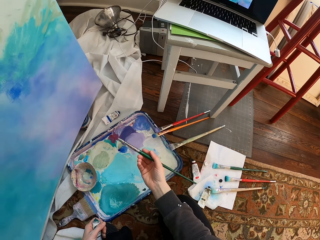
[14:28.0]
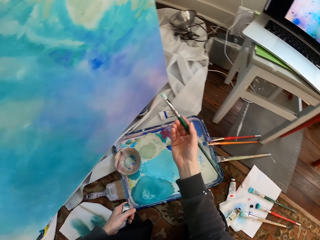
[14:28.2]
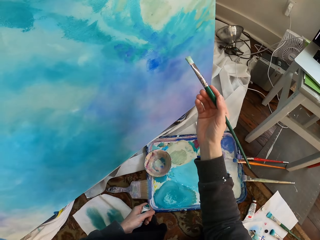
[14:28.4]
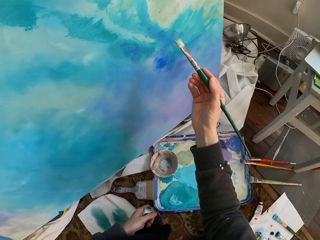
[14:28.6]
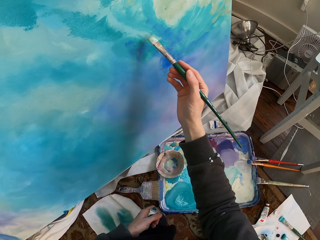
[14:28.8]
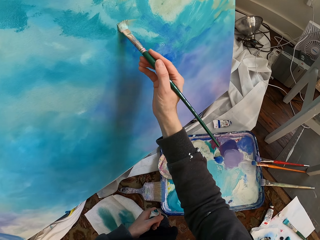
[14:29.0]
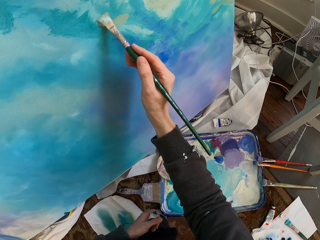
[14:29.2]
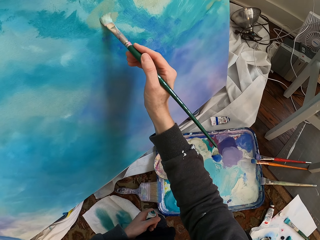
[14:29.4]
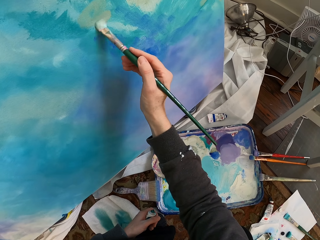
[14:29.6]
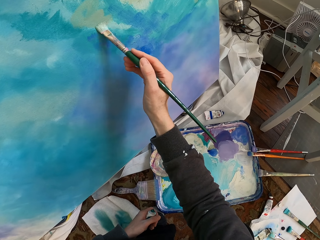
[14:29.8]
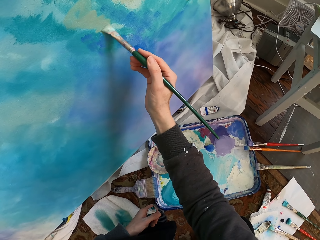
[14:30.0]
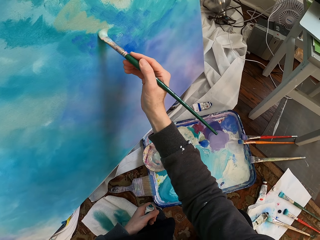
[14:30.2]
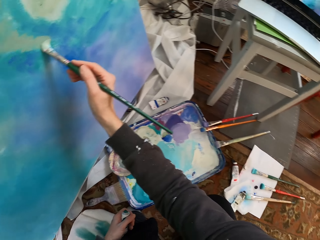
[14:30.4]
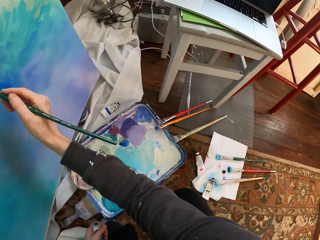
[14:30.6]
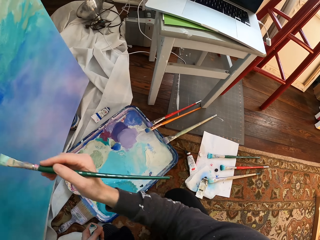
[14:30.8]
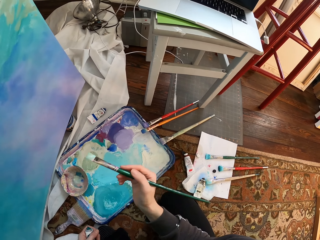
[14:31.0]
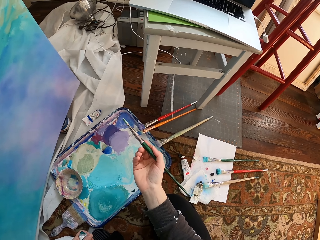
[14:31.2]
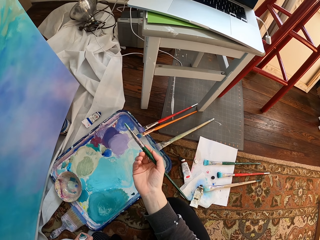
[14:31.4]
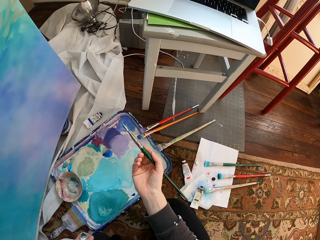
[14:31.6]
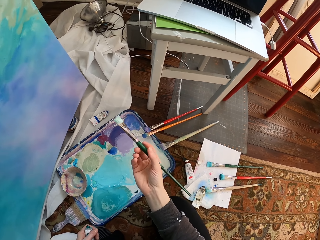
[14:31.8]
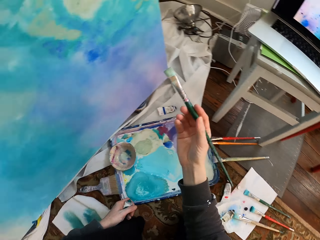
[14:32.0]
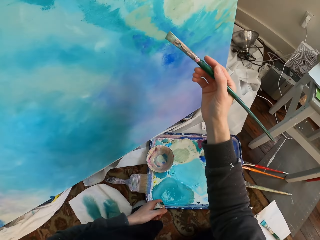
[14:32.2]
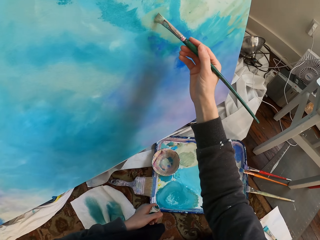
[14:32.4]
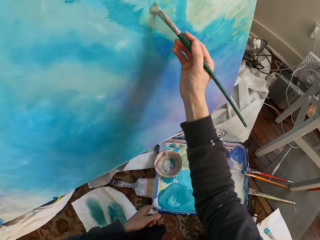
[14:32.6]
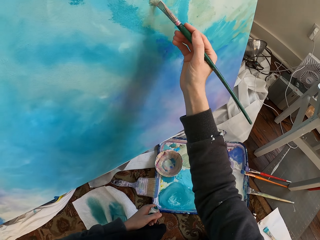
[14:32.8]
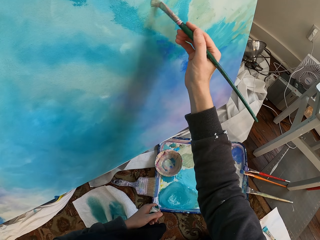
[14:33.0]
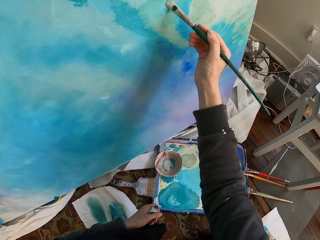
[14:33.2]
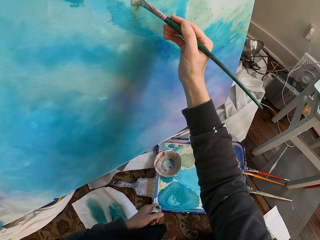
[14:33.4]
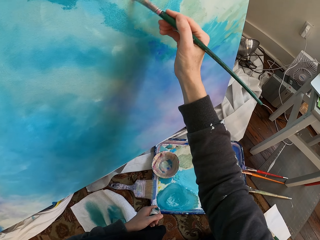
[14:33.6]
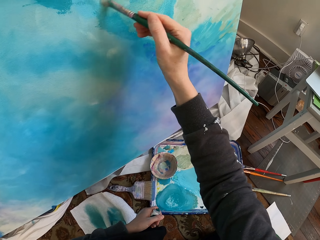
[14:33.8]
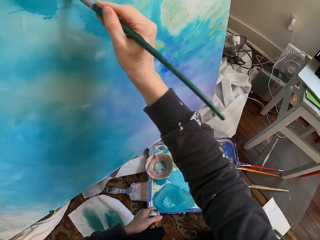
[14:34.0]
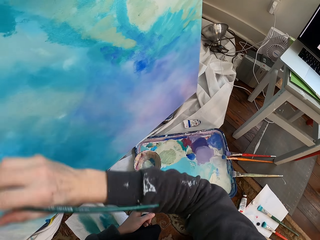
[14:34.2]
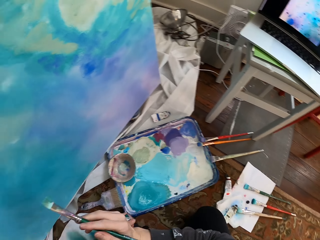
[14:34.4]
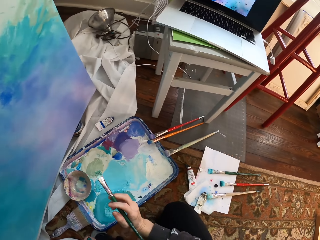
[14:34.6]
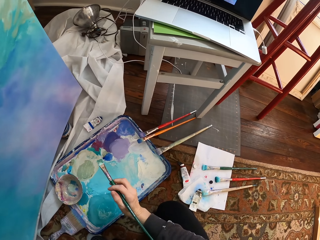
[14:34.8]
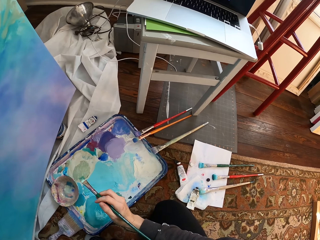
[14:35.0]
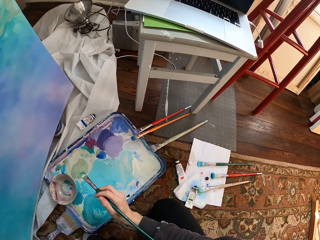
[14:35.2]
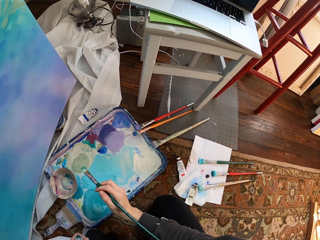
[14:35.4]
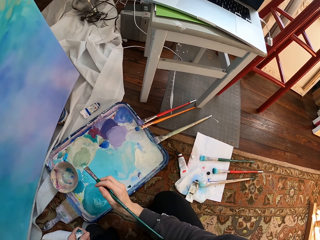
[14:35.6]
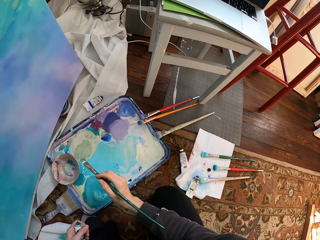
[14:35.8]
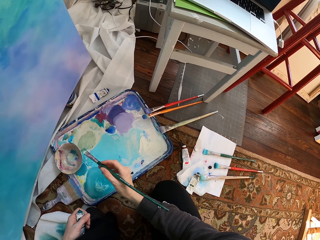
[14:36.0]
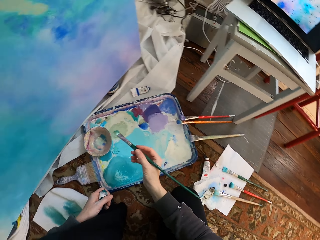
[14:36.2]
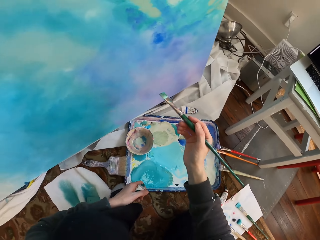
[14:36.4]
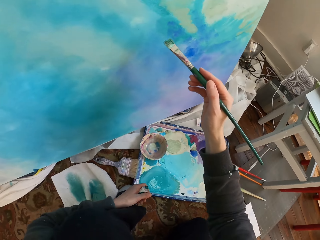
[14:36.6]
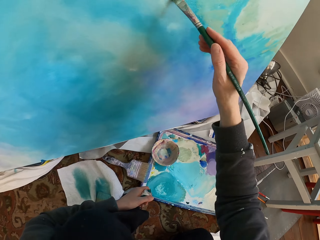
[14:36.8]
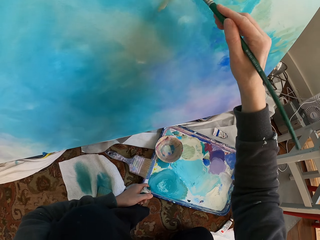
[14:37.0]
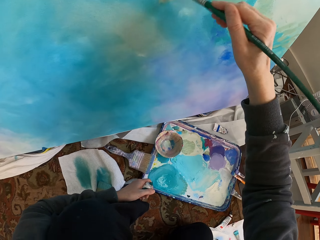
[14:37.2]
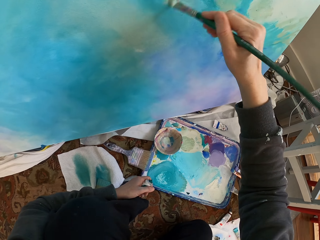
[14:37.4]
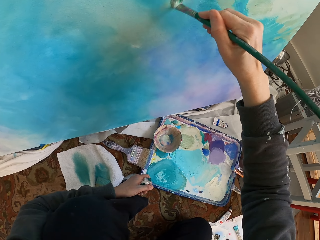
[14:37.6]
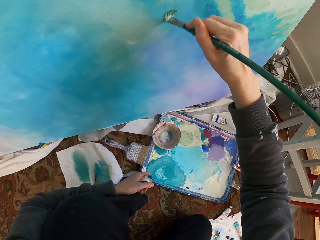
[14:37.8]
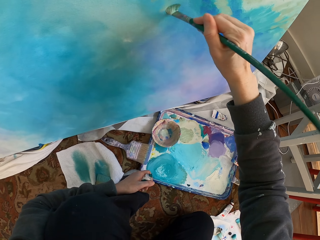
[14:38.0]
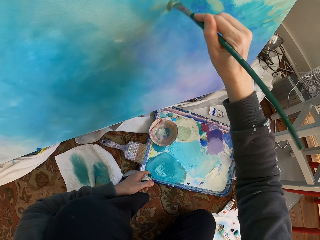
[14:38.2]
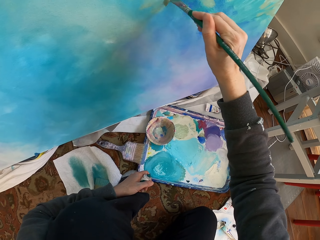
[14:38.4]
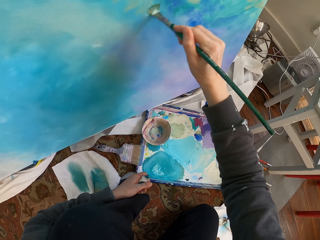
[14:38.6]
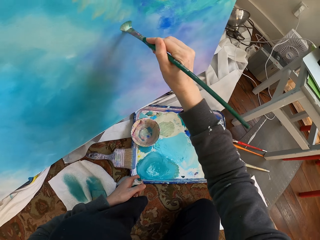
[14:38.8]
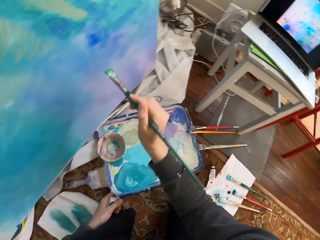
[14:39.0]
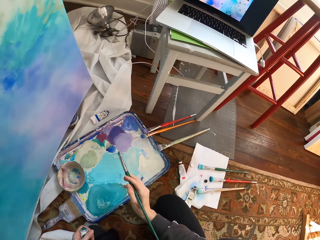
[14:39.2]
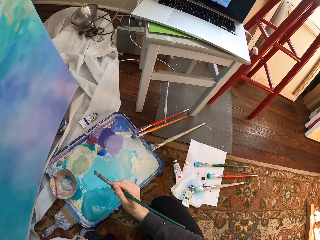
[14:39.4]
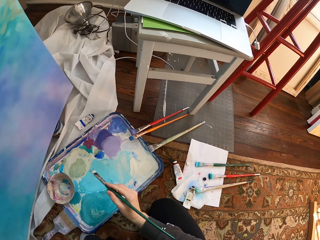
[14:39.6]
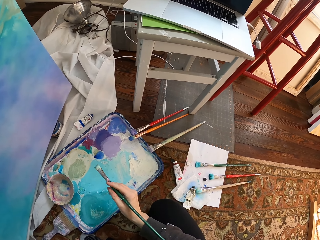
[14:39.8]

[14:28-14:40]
The camera wearer paints on the board. They paint on the board again.

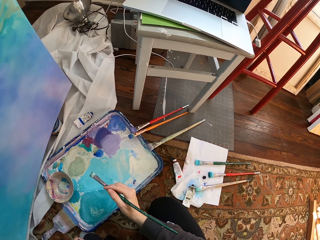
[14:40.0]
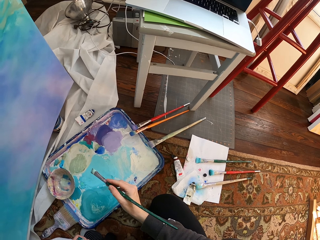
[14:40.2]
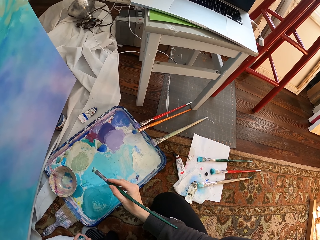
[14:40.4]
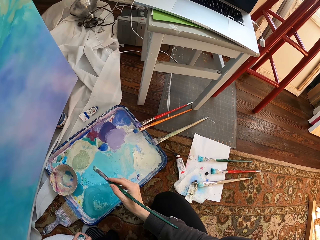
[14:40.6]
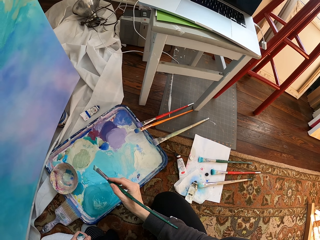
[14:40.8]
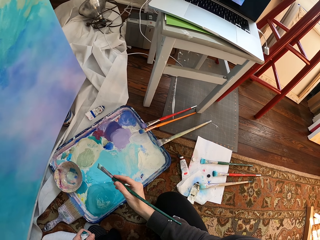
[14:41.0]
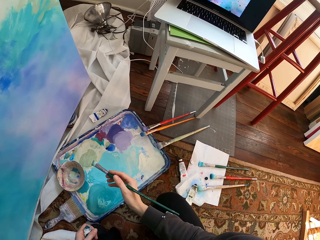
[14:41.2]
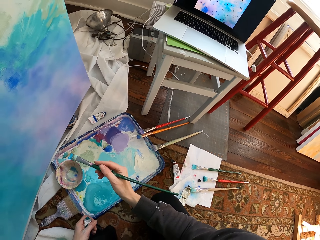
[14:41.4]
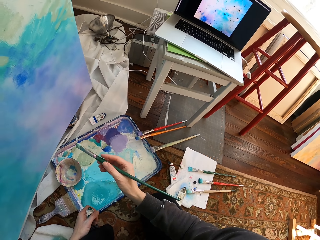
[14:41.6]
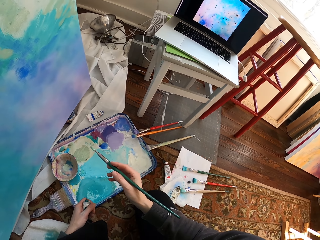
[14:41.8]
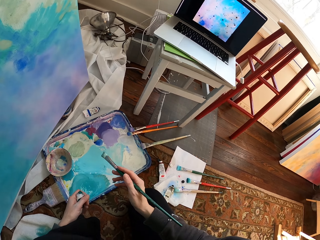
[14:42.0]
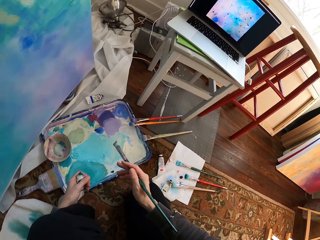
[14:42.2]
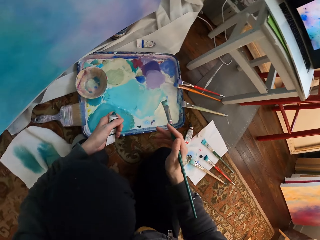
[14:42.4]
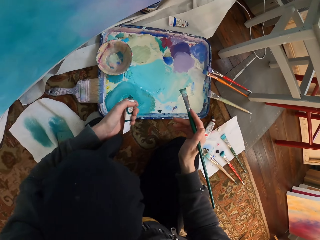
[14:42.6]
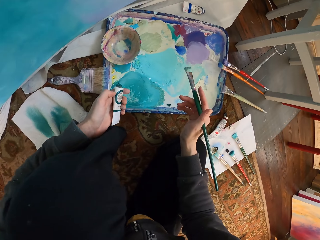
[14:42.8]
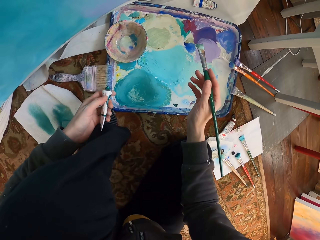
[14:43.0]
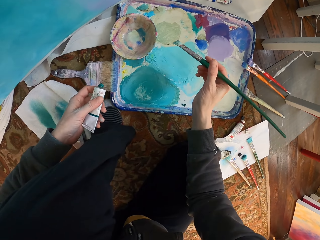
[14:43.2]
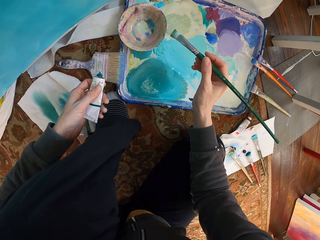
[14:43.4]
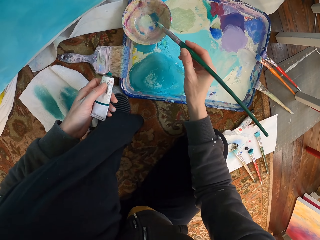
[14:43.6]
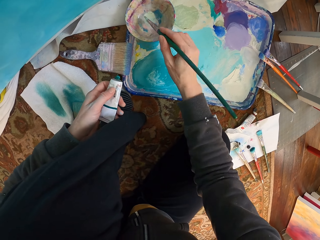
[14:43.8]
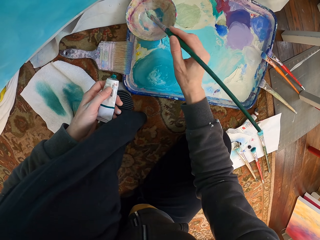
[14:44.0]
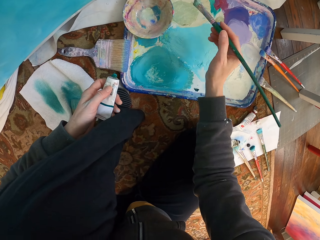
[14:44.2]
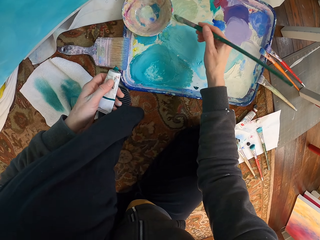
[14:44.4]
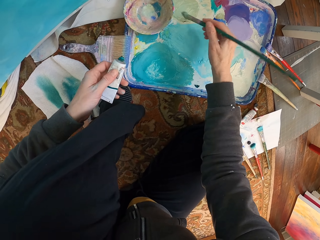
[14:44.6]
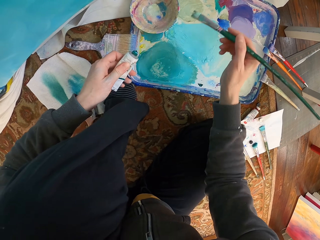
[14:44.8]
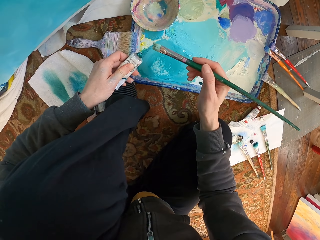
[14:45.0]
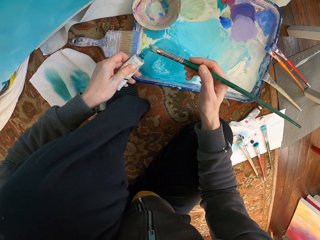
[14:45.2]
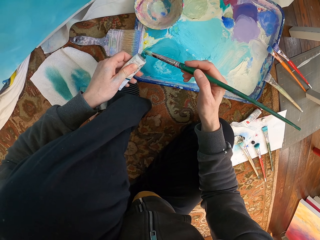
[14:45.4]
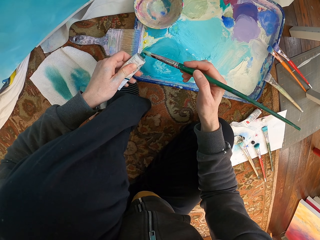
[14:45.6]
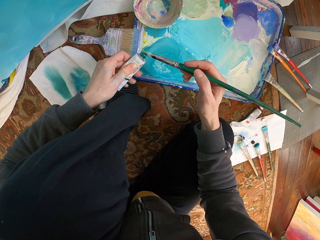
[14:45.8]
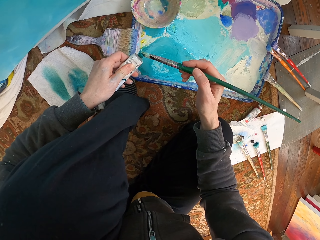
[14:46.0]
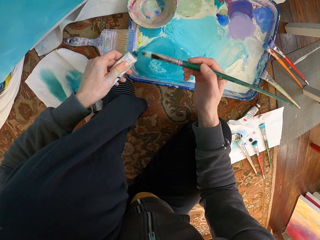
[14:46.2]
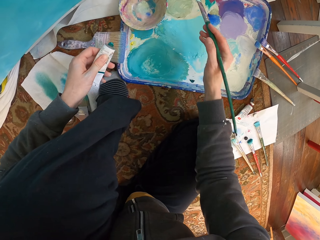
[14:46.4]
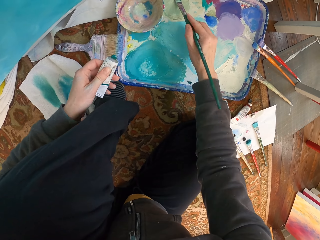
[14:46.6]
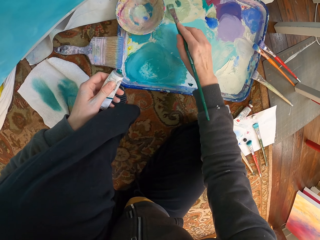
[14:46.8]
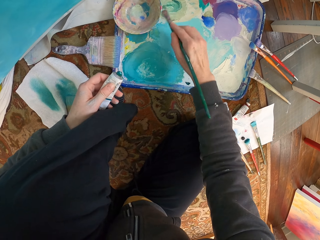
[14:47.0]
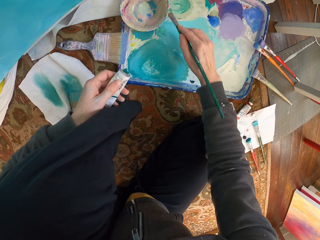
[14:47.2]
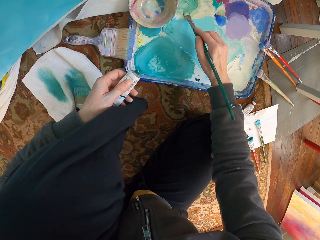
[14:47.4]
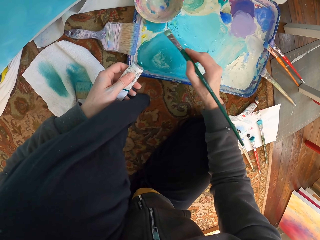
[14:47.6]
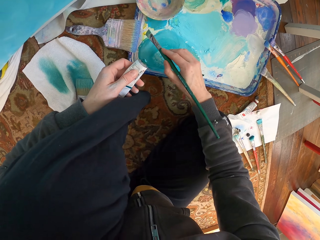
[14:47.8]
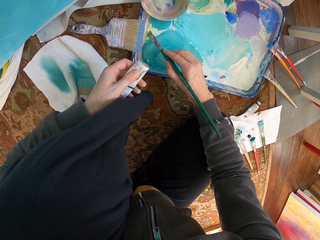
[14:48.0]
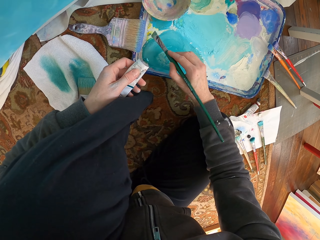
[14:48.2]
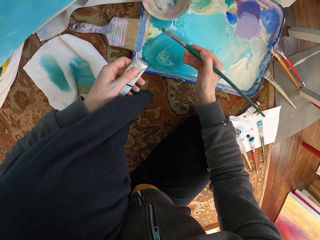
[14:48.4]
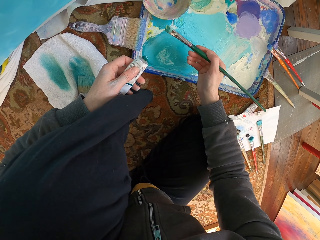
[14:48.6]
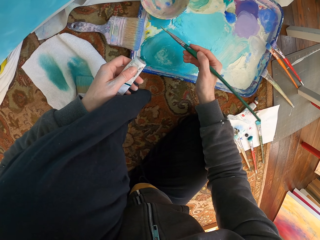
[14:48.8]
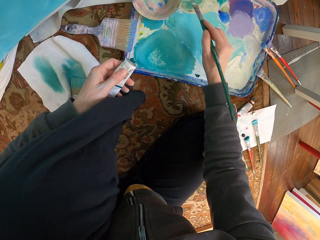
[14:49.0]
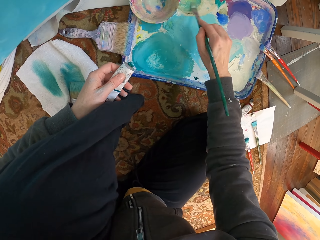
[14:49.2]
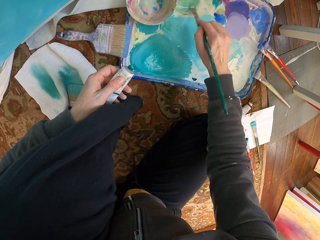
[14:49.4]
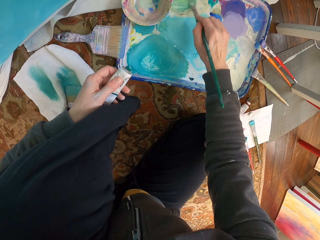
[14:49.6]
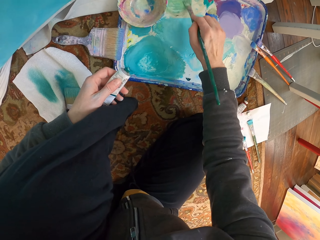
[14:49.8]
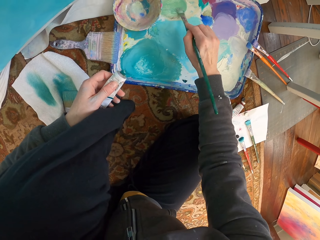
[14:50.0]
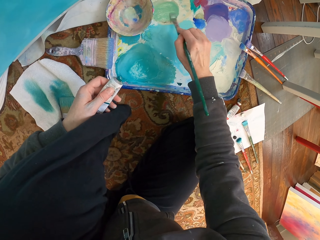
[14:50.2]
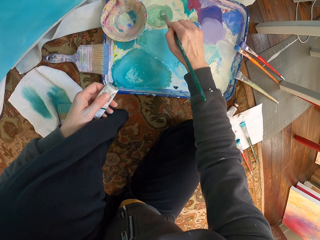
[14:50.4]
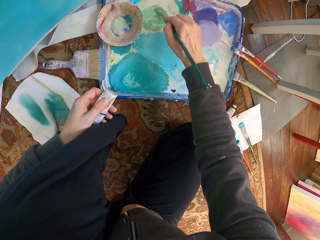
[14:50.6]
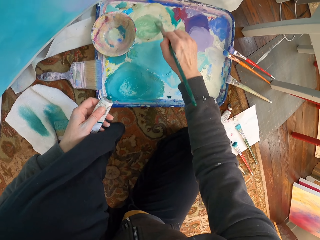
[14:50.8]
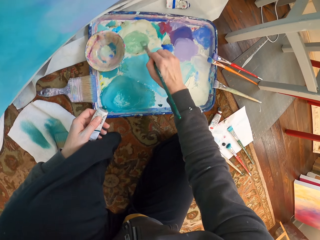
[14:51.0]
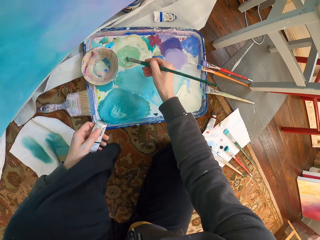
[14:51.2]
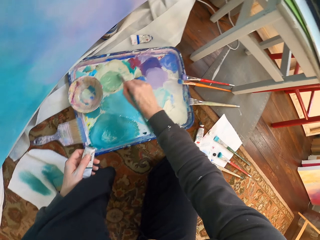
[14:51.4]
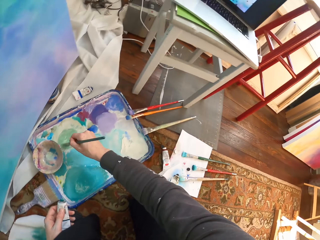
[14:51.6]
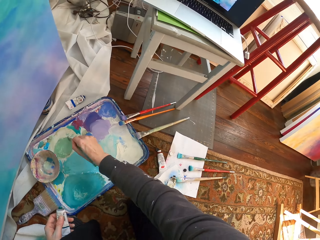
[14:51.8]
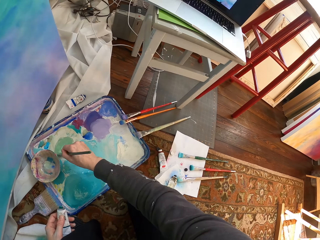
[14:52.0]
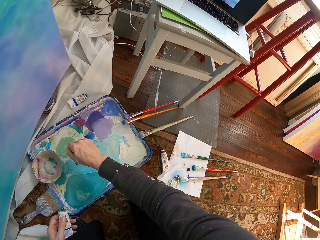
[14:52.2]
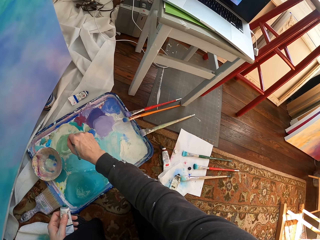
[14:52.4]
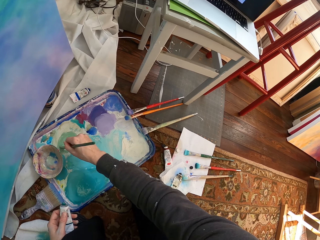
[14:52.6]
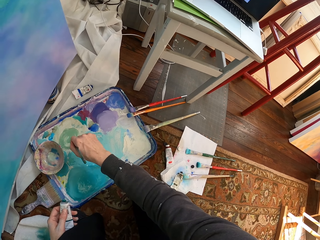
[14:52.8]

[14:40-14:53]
The camera wearer dips the paint brush in the paint dish. They press cream. They mix paint, apply paint on the paint brush, and mix paint. They brush paint. They brush paint again.
